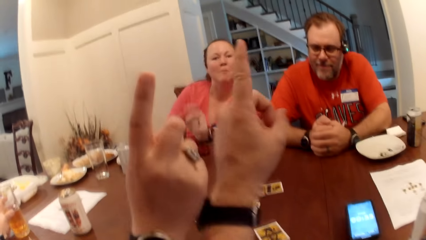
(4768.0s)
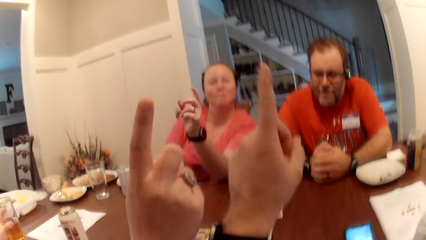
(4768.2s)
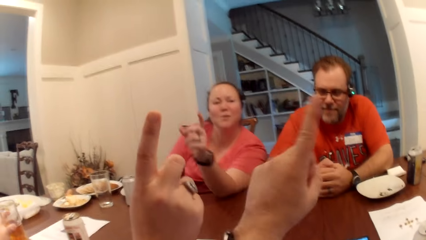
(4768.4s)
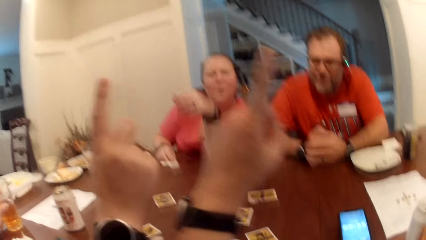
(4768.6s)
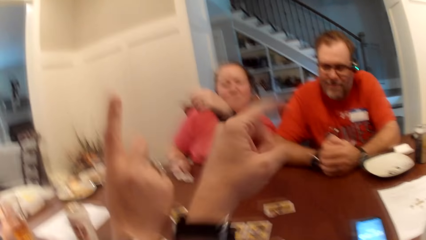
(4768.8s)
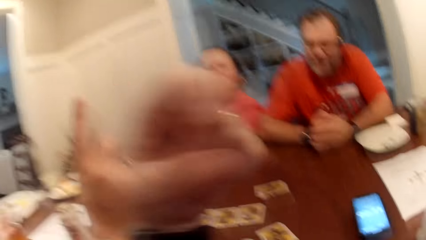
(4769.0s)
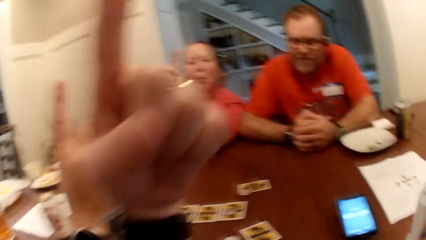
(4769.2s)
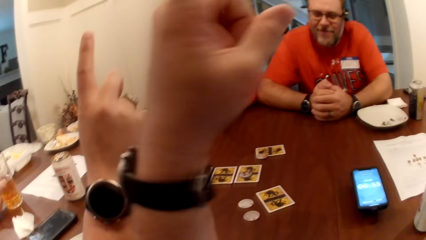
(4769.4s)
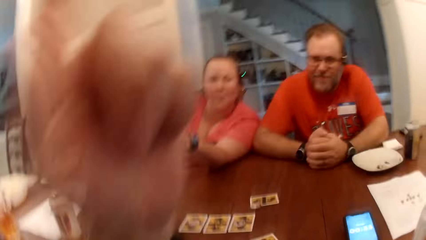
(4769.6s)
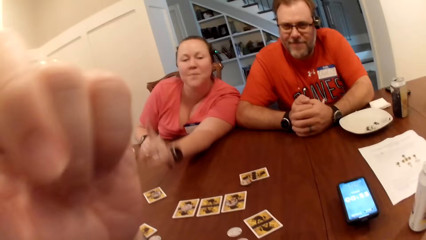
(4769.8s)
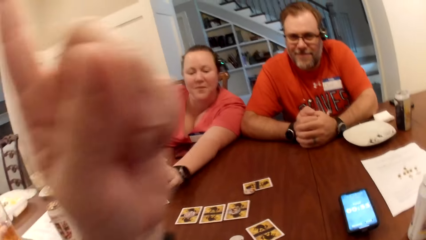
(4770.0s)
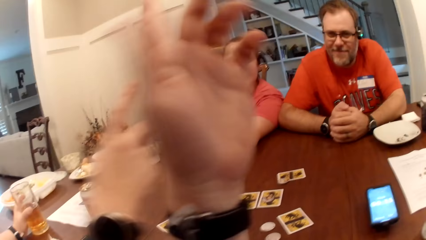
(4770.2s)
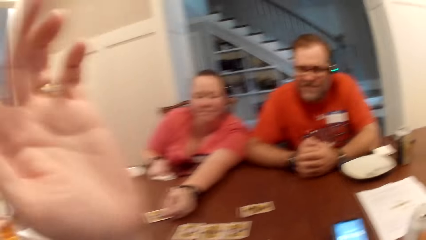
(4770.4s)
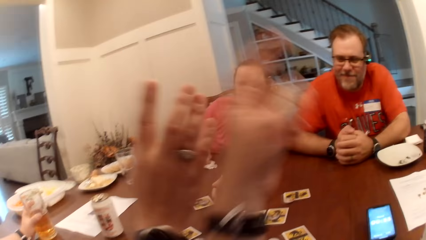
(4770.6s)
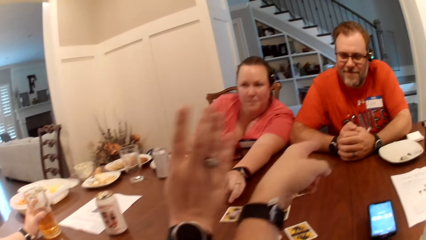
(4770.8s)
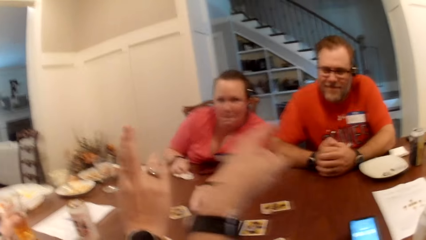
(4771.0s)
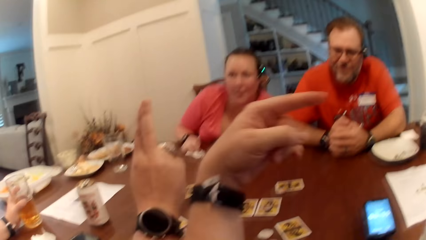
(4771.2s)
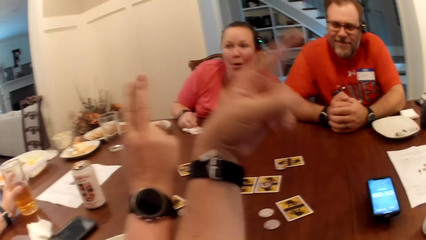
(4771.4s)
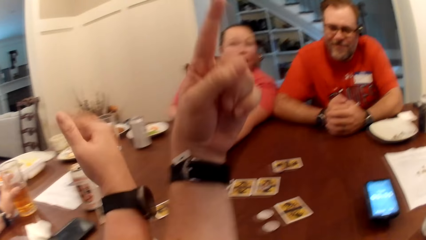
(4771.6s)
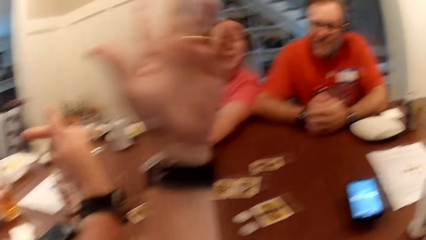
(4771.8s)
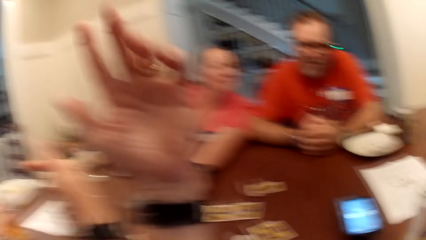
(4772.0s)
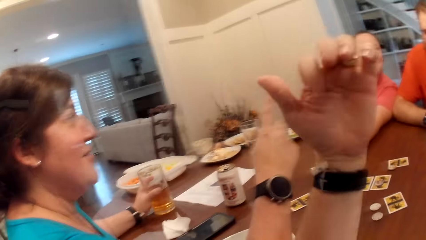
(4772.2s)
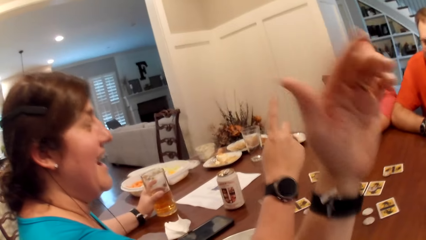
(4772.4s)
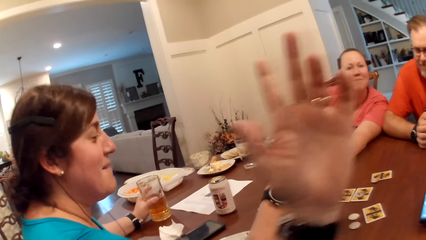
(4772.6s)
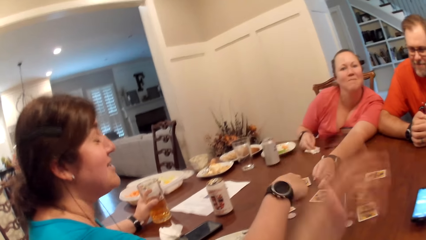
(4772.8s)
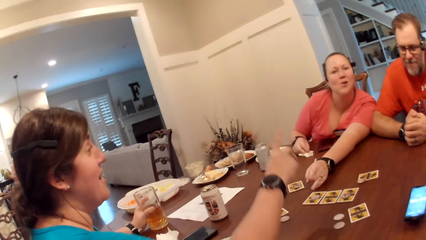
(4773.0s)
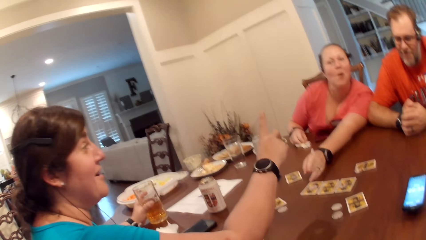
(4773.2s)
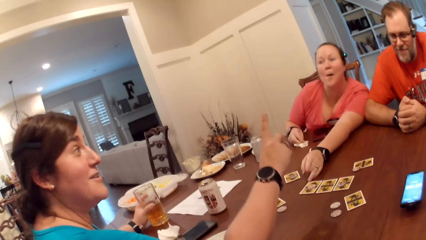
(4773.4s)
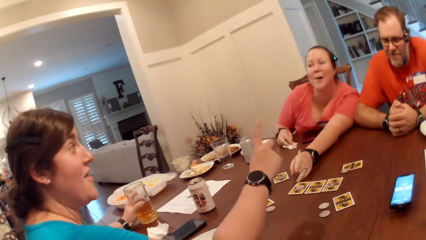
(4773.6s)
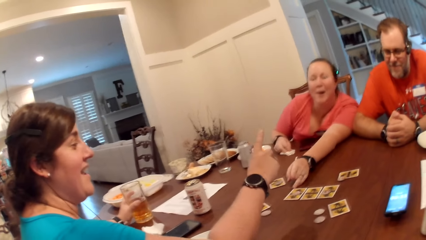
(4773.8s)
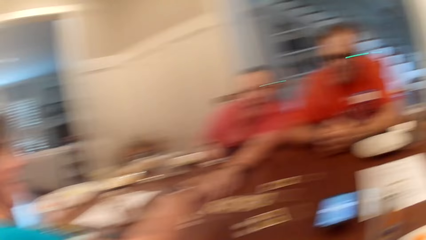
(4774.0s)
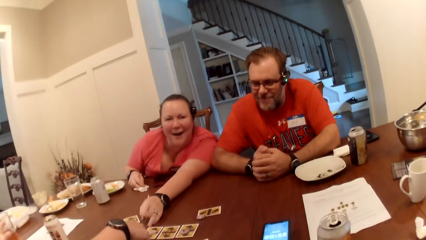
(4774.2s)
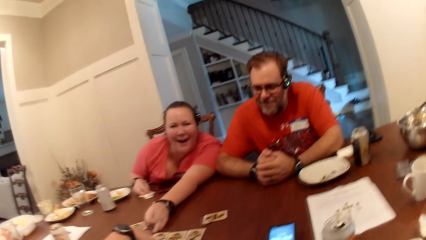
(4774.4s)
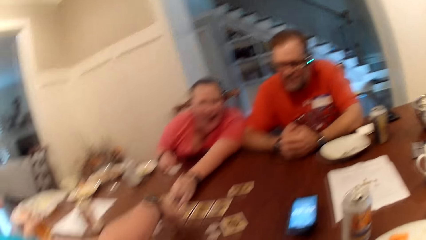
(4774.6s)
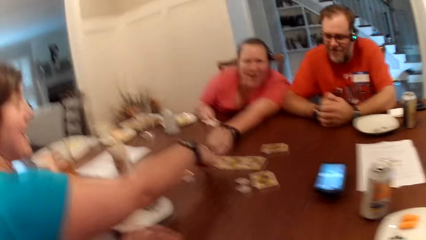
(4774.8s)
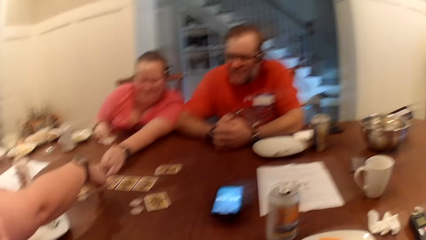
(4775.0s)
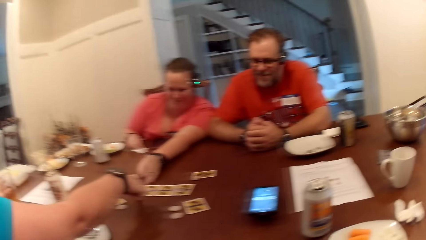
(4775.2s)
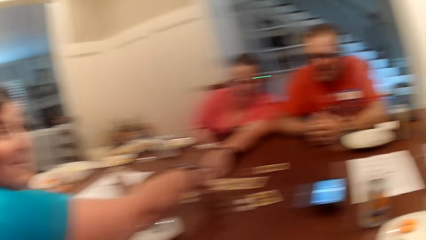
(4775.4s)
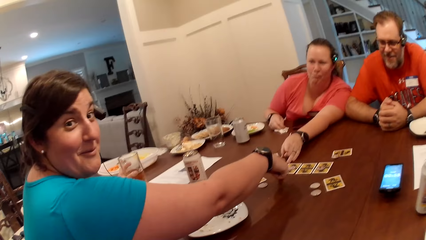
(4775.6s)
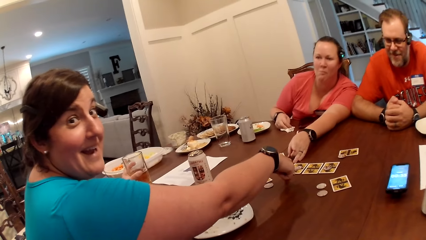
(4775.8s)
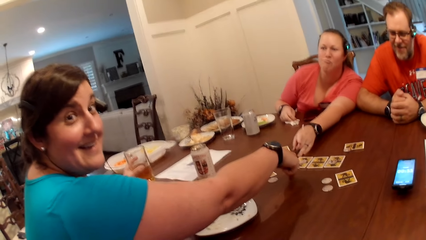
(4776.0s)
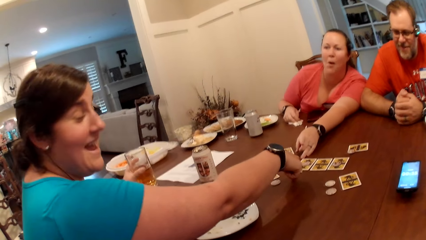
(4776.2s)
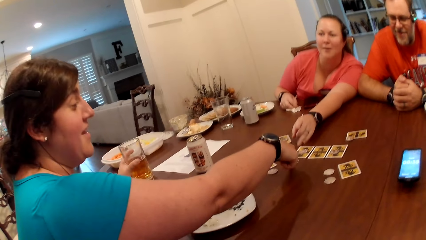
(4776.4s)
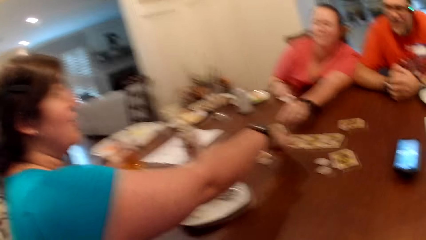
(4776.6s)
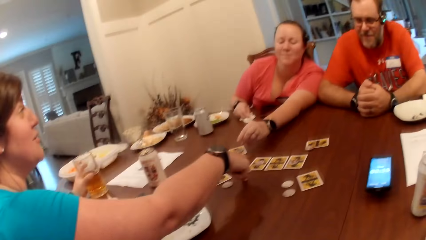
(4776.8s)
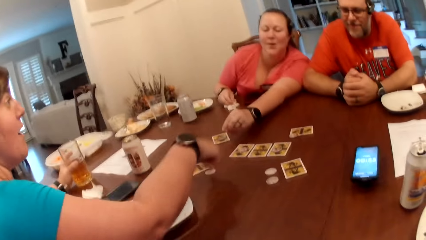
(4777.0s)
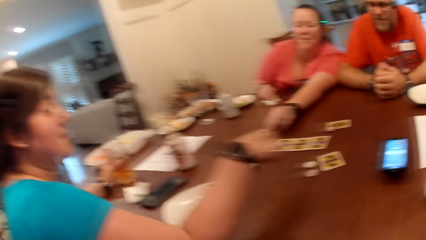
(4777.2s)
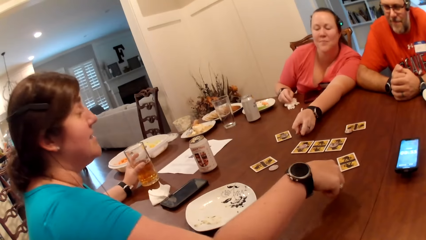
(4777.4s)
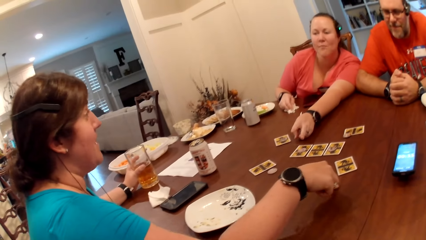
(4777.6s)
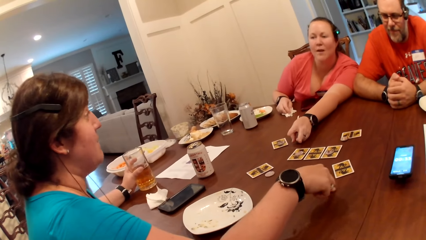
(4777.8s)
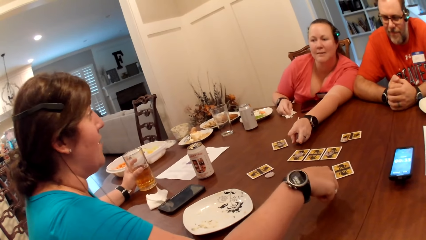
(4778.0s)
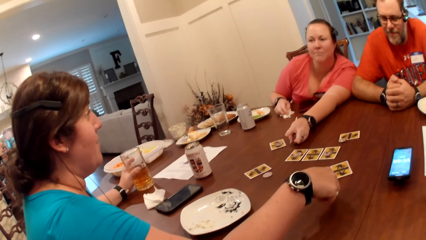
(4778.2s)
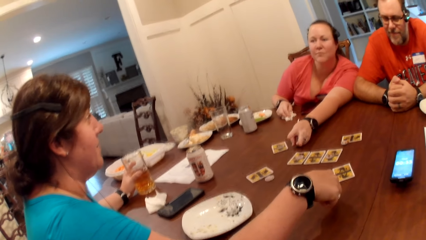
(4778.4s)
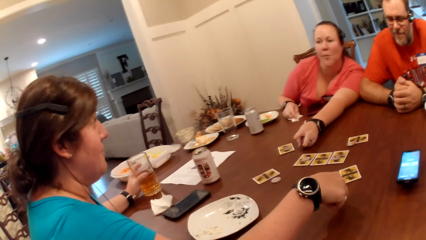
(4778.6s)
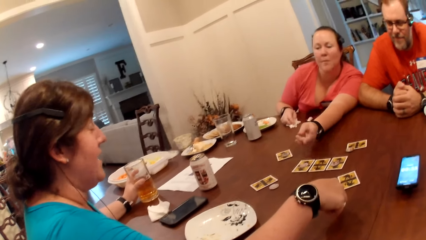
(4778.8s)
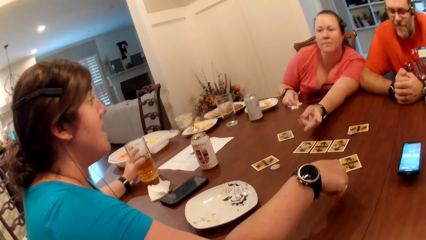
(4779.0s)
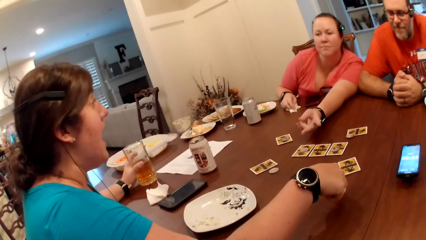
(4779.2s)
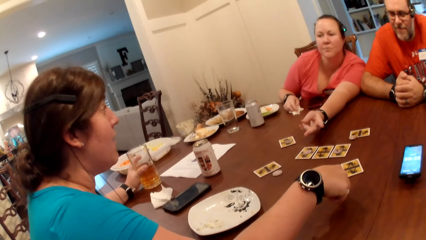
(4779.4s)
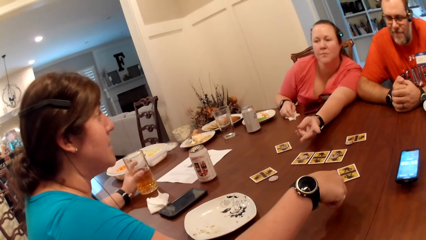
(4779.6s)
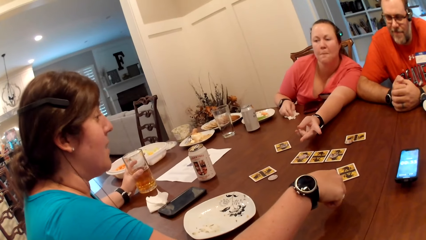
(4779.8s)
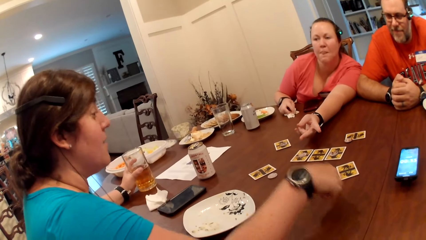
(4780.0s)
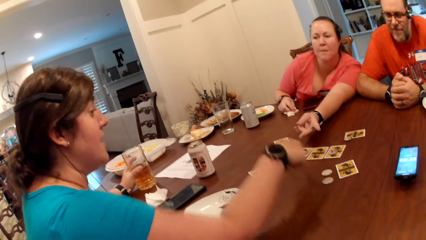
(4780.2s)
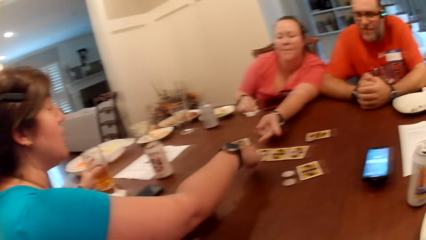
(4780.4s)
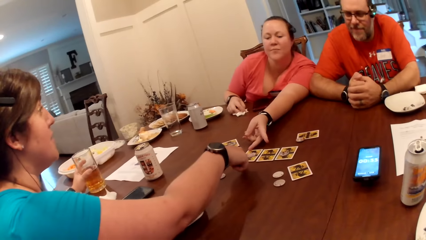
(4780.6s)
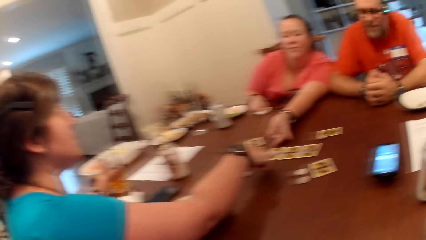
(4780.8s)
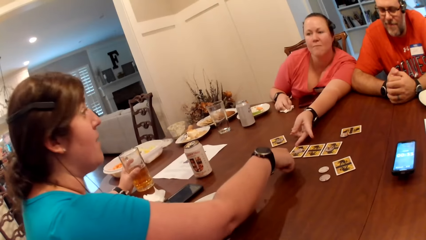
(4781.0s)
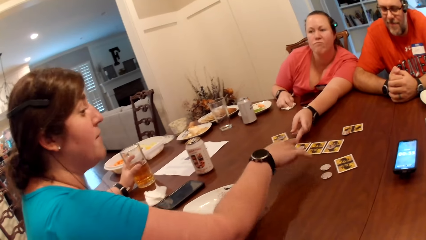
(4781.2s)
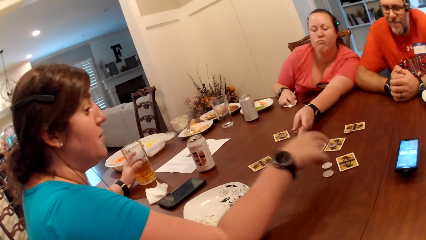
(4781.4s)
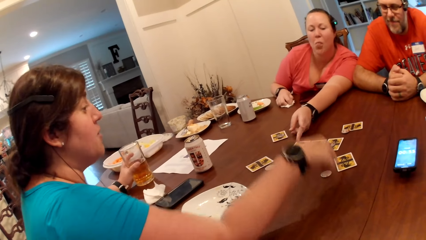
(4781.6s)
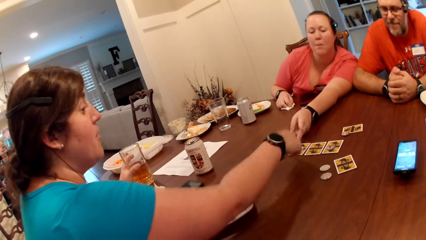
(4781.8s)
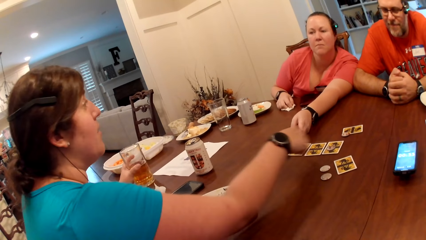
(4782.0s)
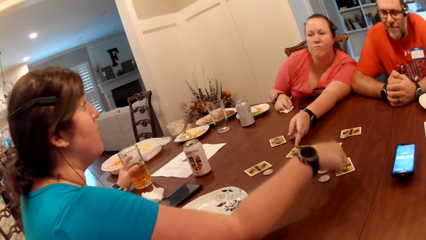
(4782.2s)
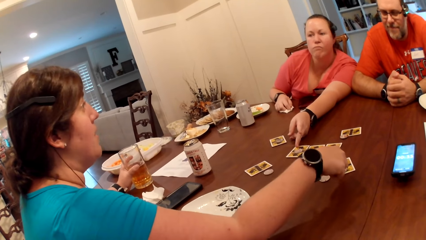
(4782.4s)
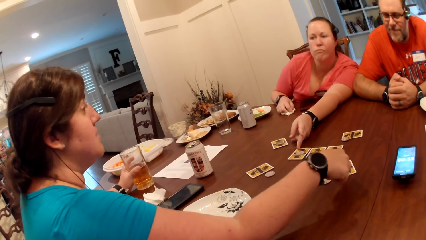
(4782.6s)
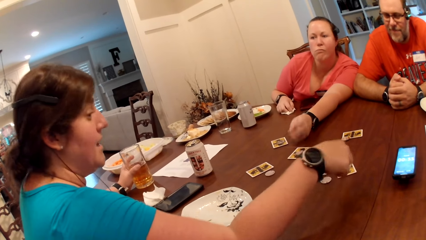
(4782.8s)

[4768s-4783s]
The camera wearer raises his left hand. The woman raises her right hand. She points to cards with her right hand. She taps the table with her right hand.
